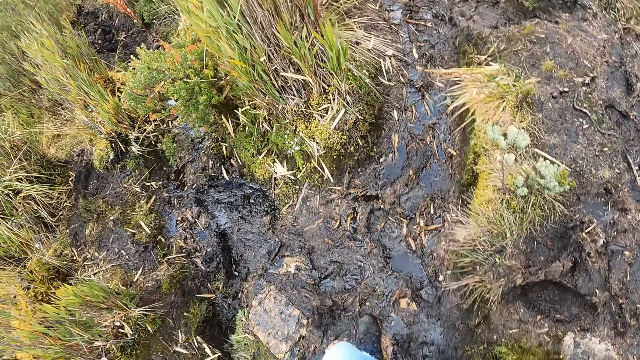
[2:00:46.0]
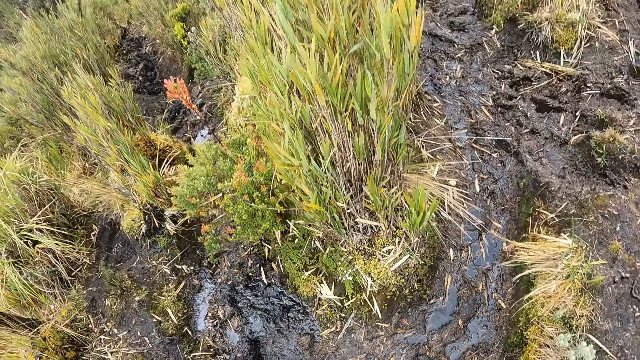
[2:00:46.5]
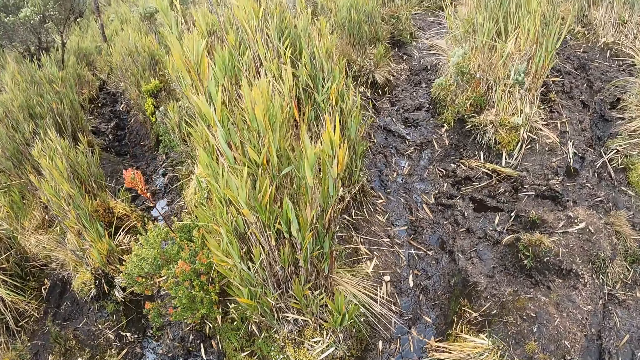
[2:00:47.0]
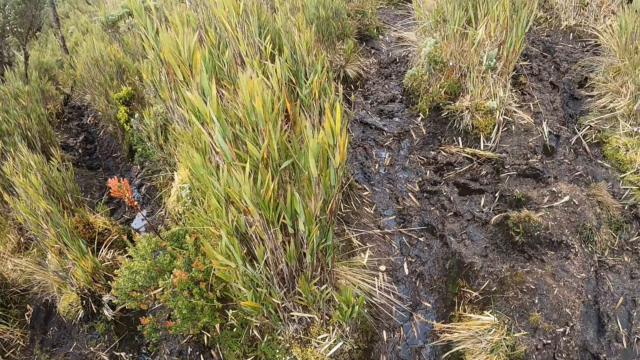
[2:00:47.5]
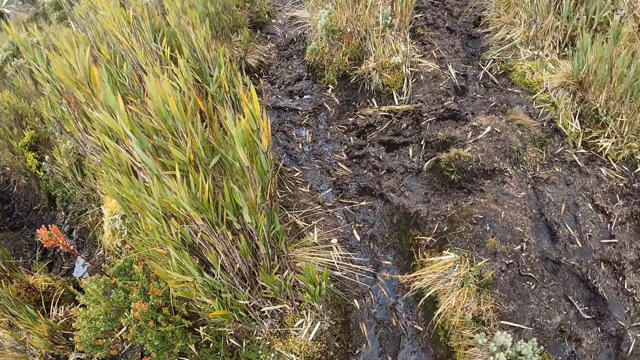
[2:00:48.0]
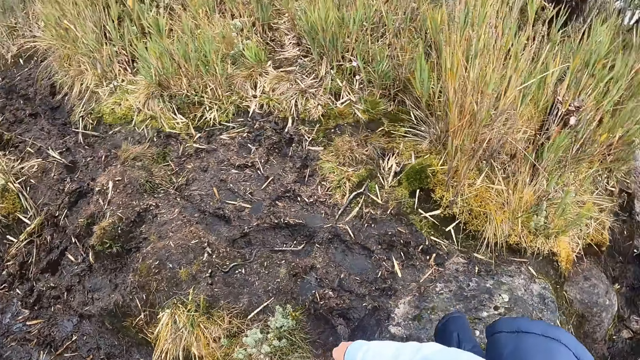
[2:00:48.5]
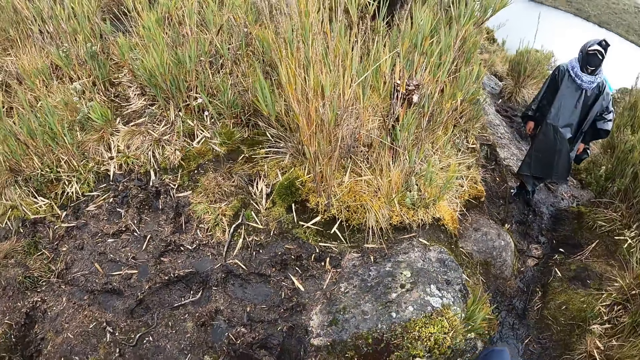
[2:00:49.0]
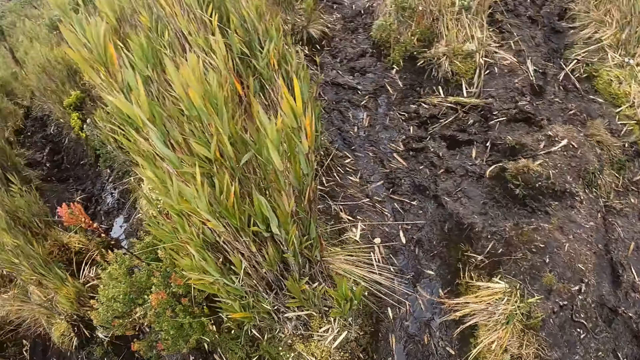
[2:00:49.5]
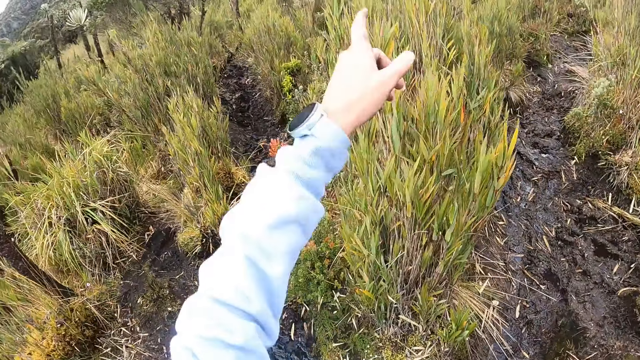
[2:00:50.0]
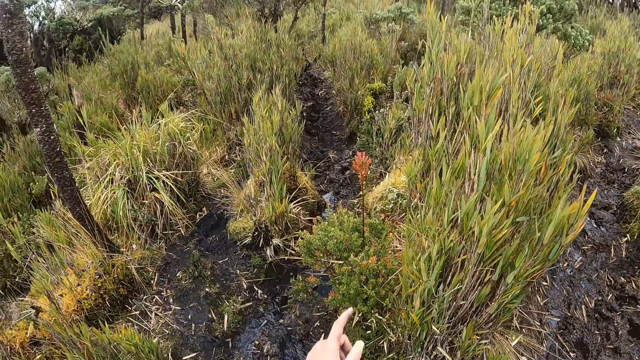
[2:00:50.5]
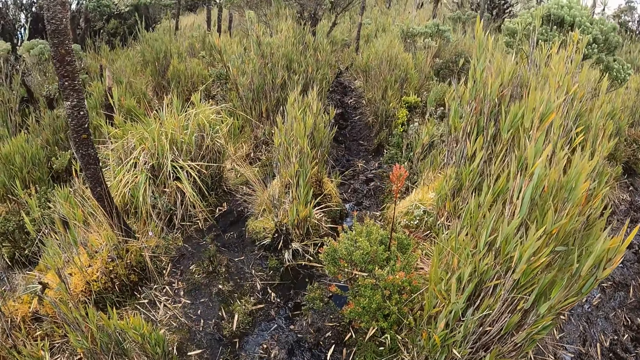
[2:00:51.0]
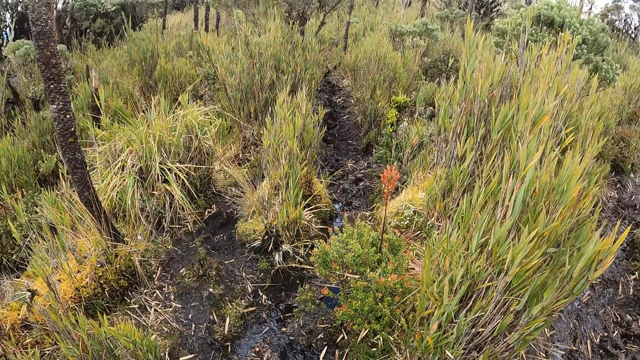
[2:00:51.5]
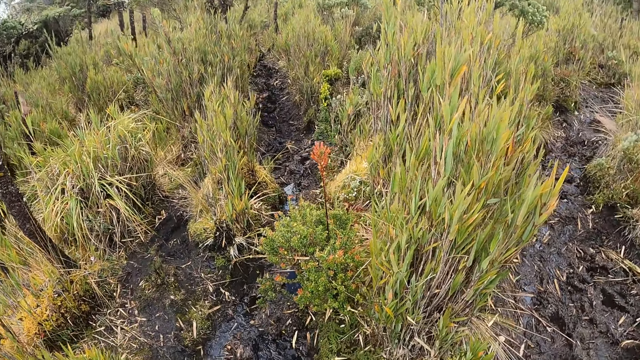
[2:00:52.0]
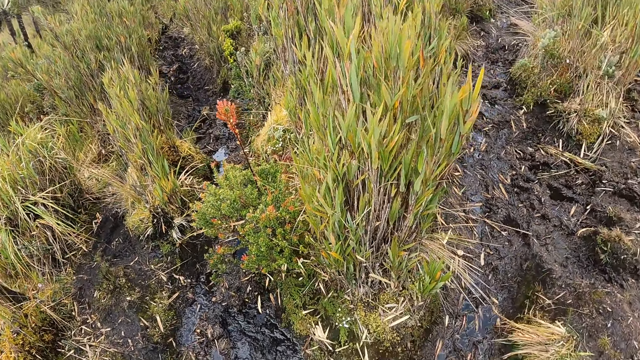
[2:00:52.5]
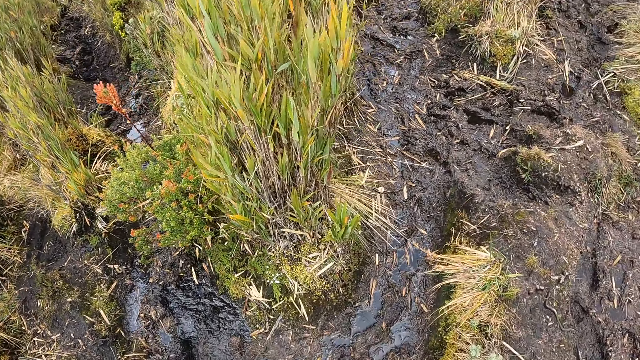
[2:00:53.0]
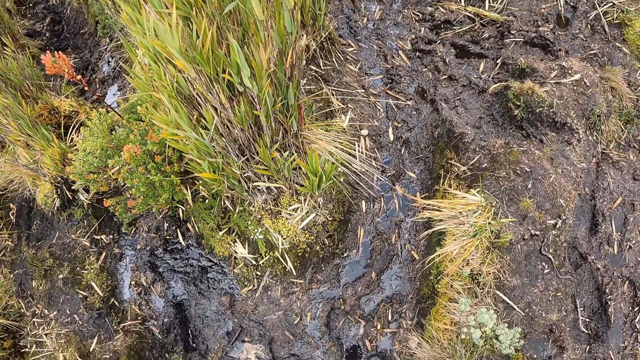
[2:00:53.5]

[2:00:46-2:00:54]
A man stands on the path in the forest. The camera wearer stands on the path in the forest. They interact with the man.

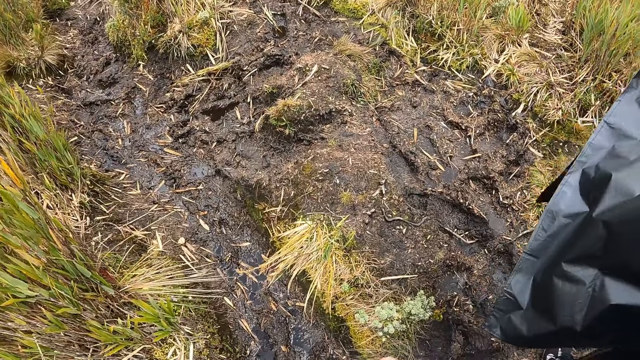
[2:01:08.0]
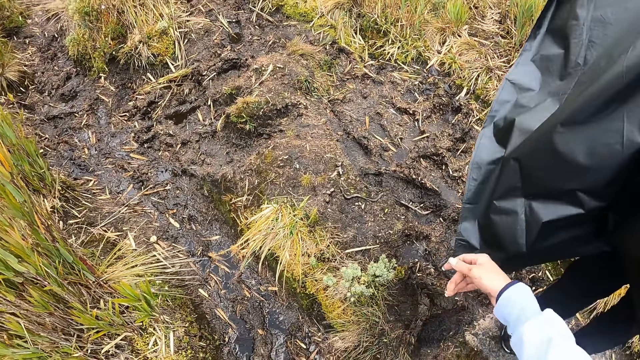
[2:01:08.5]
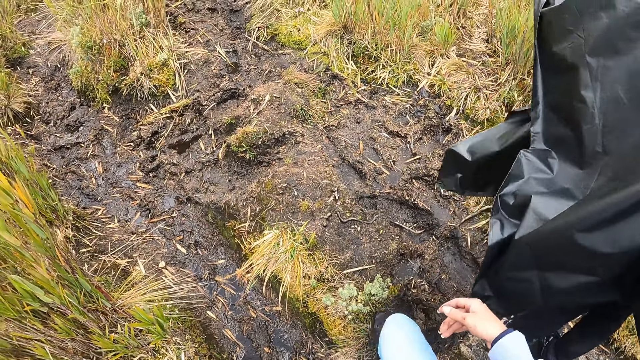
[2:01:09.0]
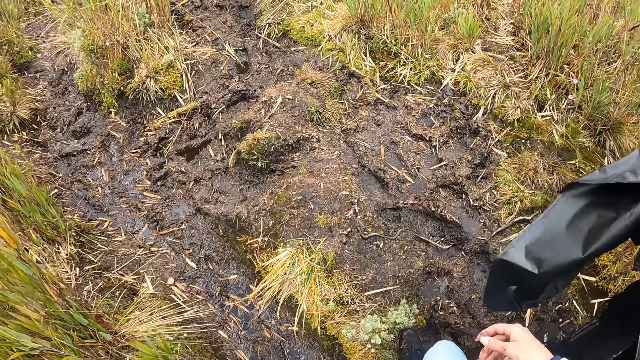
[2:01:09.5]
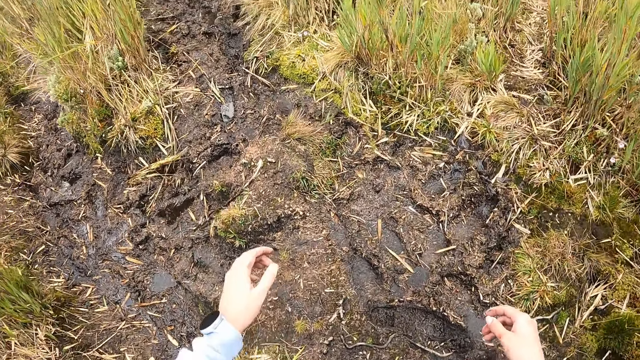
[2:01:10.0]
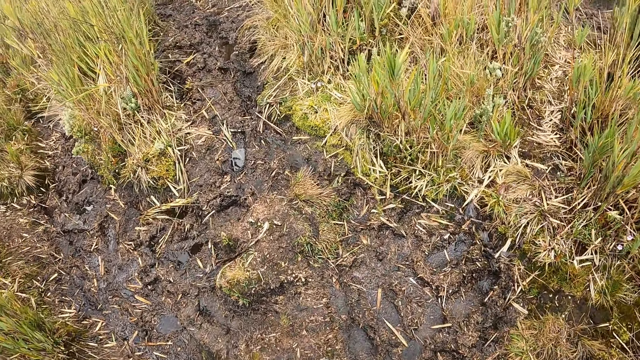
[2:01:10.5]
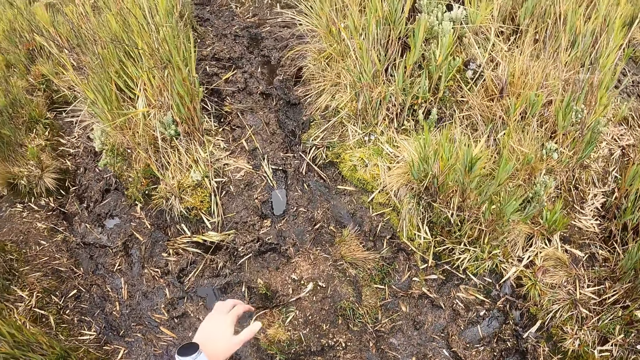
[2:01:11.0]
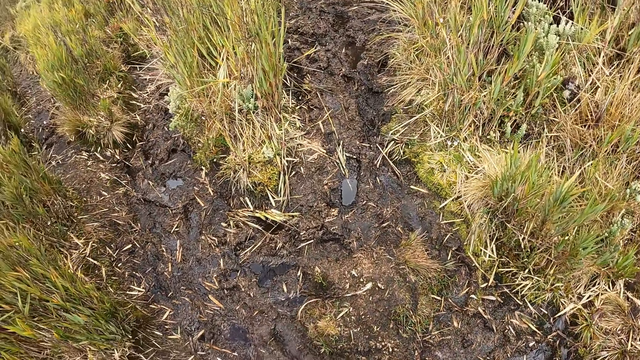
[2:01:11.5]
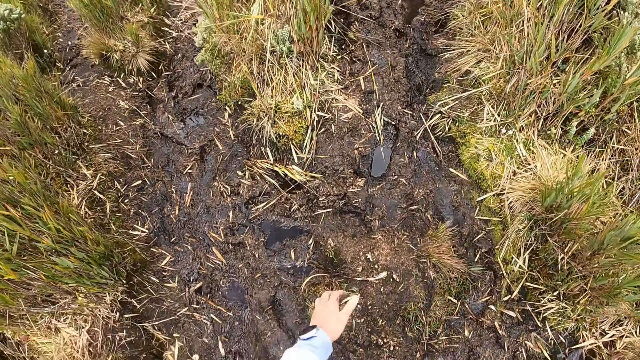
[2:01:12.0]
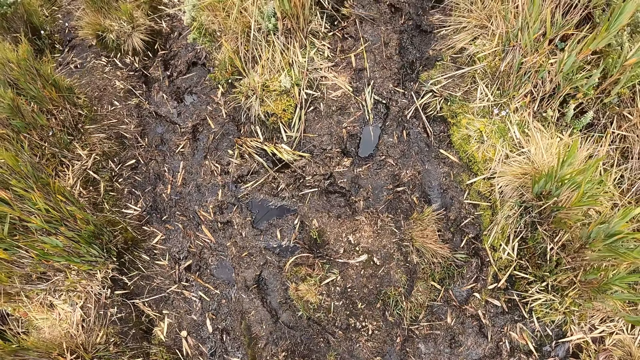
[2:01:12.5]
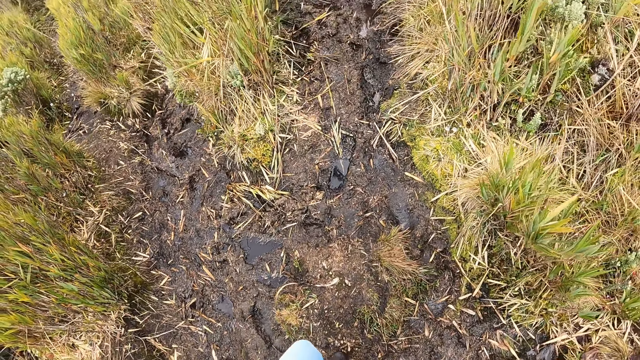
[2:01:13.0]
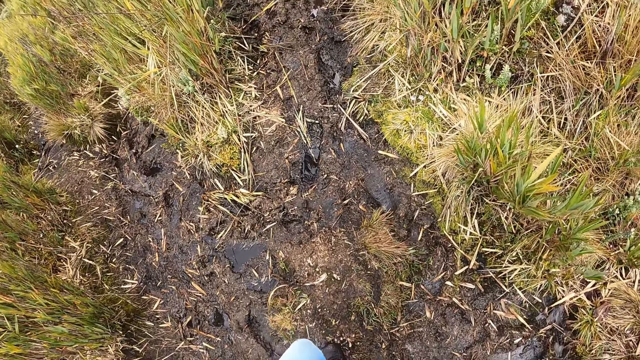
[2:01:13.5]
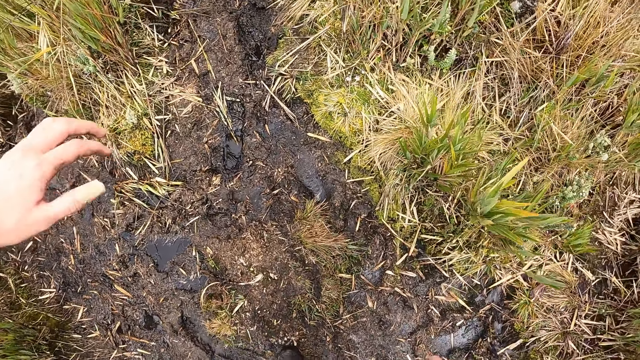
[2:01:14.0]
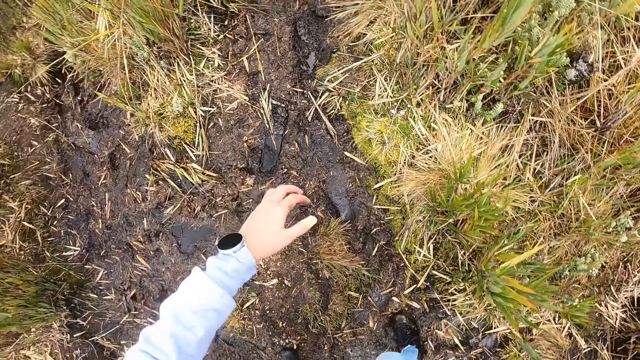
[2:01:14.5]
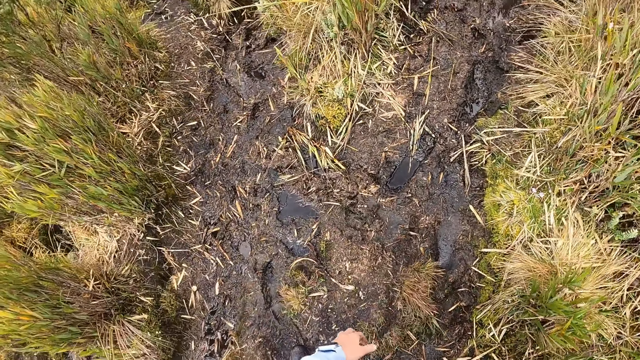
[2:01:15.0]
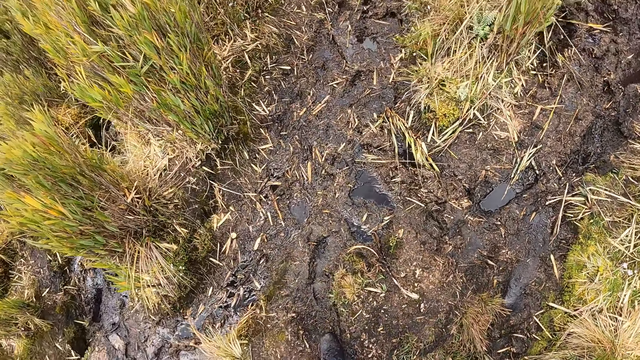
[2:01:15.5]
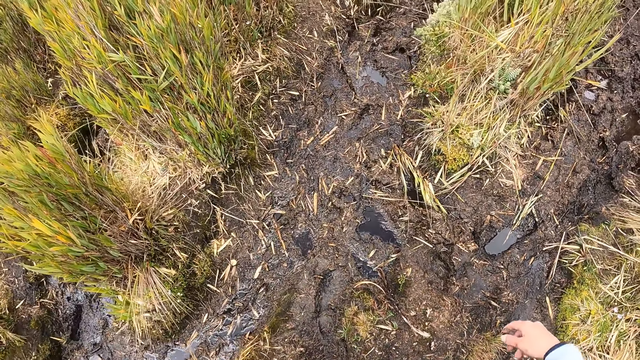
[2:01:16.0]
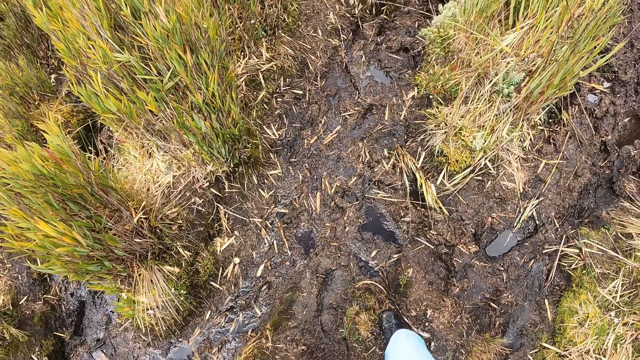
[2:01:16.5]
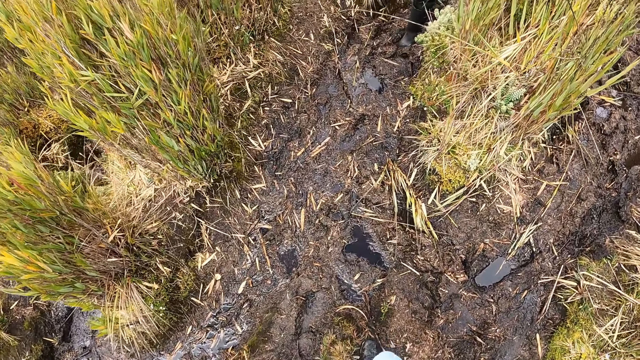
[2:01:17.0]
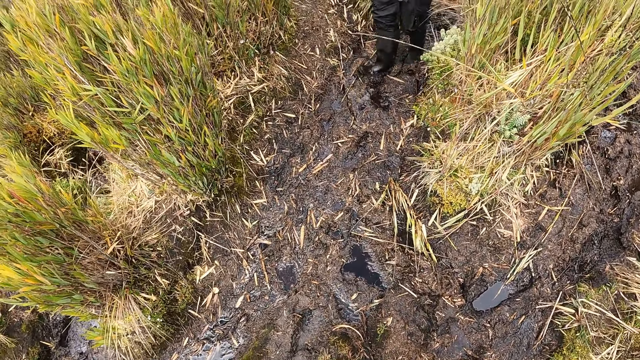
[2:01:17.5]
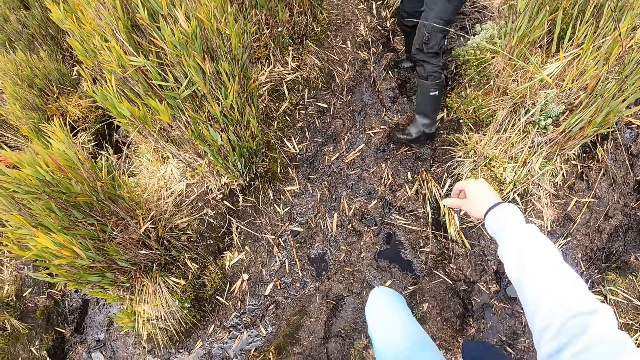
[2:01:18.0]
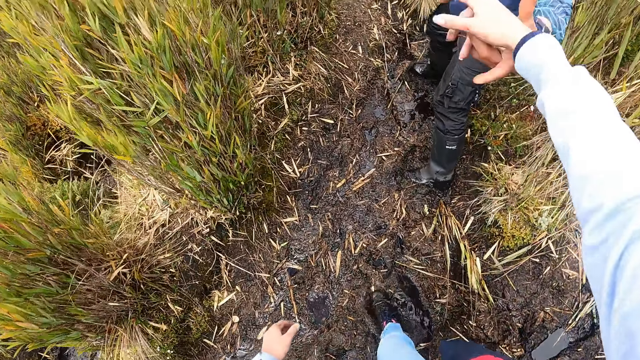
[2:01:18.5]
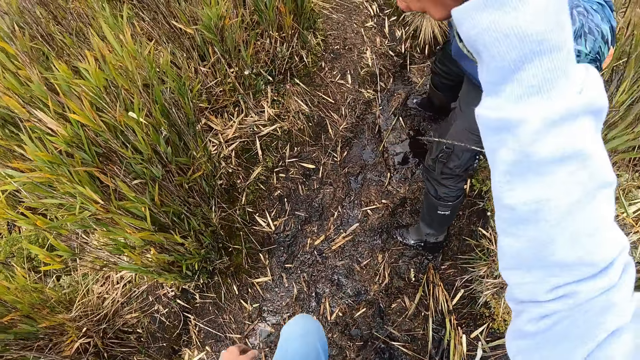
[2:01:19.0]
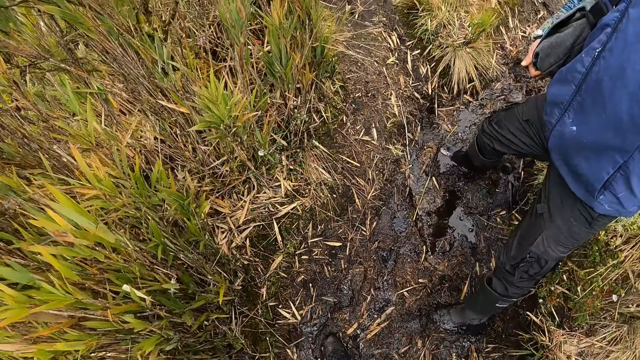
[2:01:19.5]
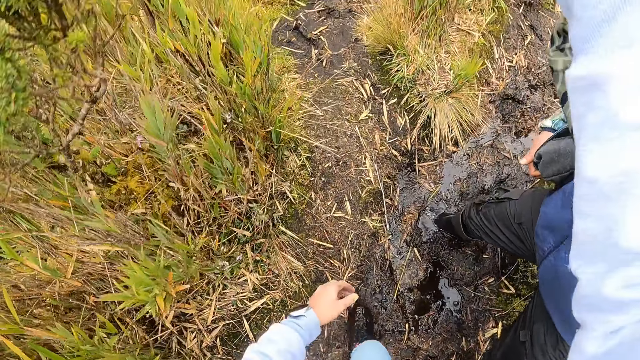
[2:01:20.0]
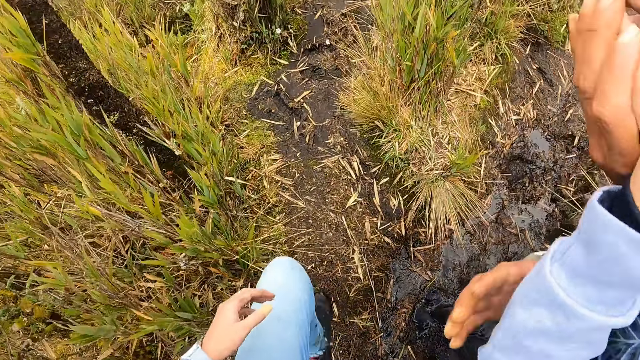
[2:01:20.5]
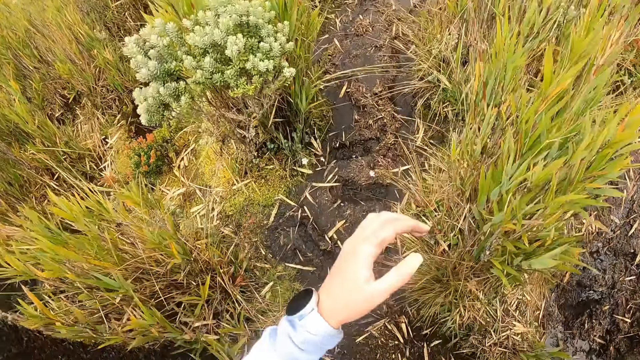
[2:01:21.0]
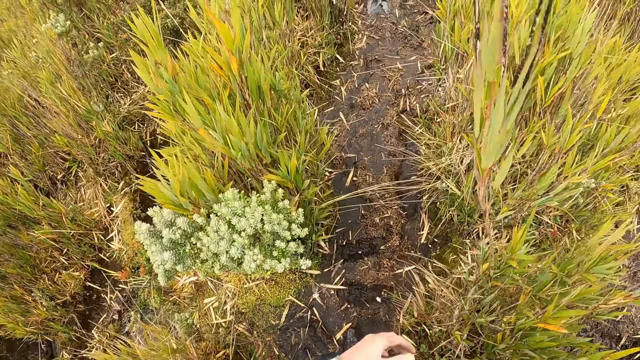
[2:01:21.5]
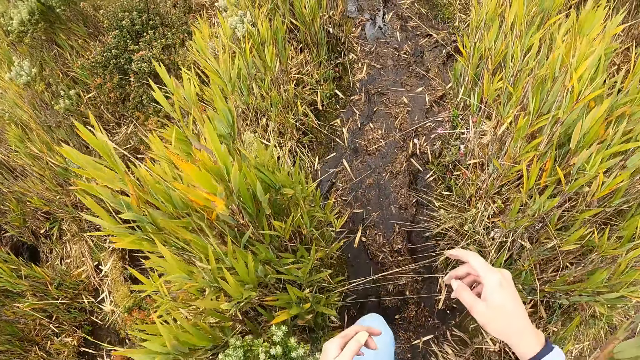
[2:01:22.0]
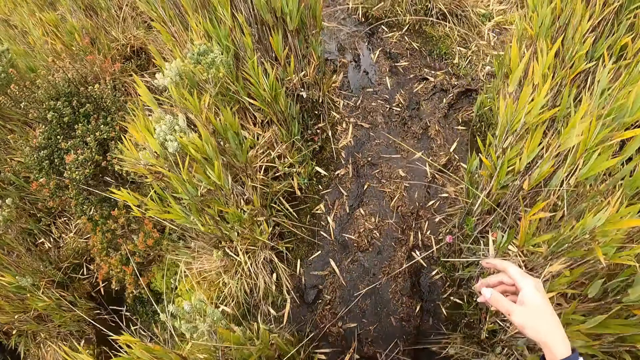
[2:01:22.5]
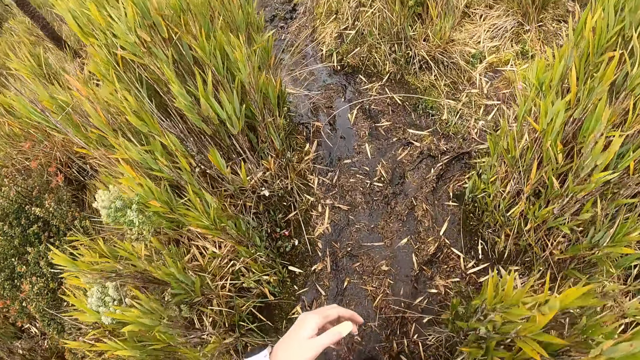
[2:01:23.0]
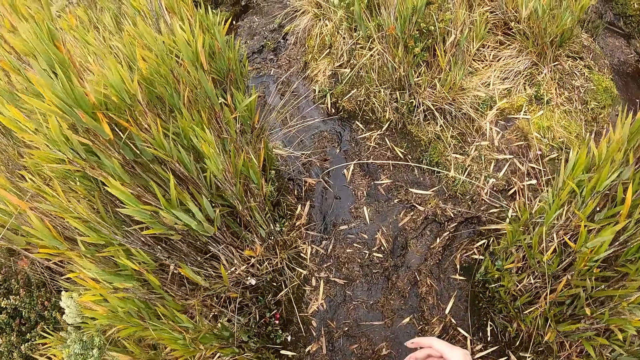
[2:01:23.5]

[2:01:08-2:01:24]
The camera wearer walks on the path in the forest. A man walks on the path in the forest and holds the camera wearer with his right hand. The camera wearer walks on the path in the forest. She places her right hand on the man's left hand.
